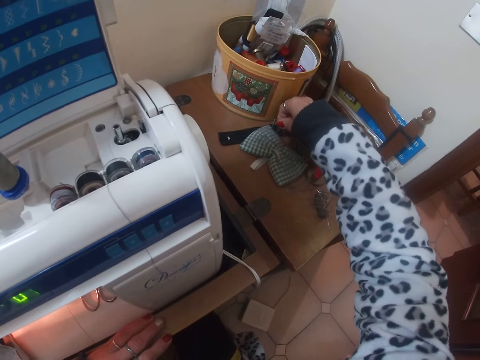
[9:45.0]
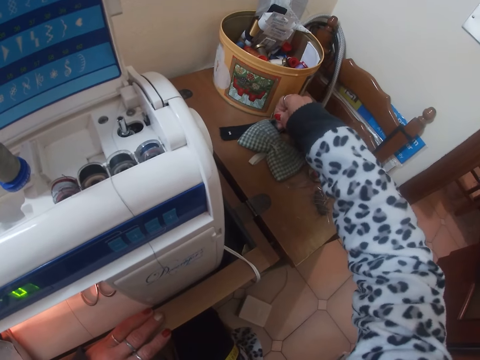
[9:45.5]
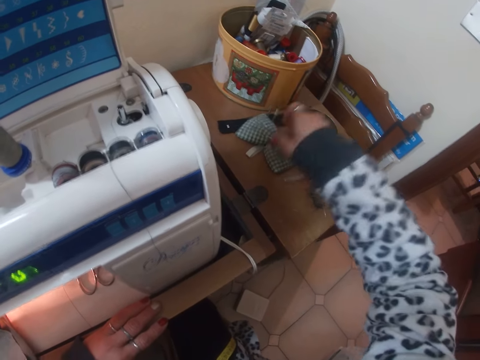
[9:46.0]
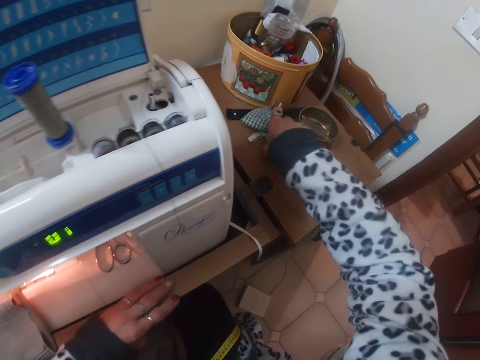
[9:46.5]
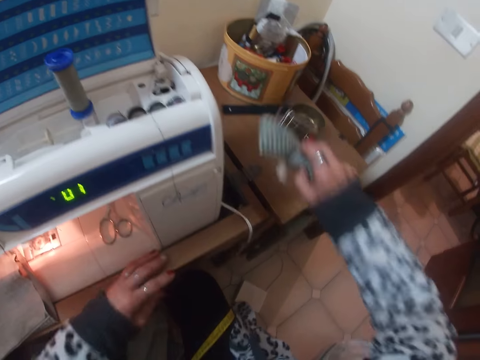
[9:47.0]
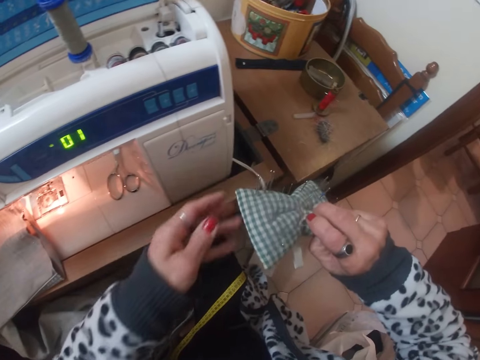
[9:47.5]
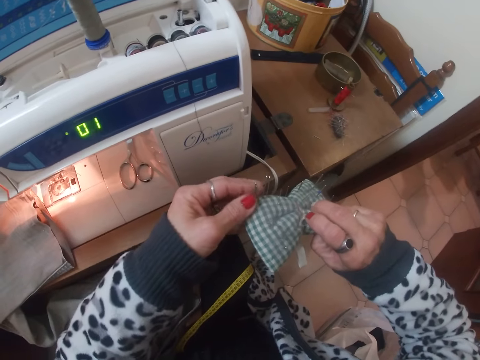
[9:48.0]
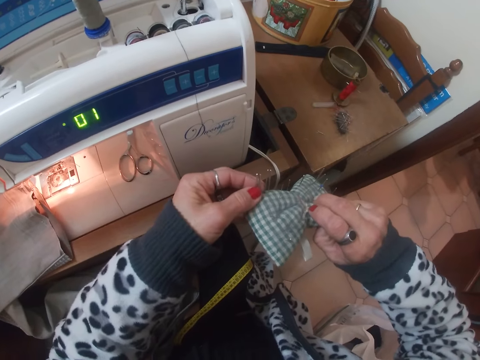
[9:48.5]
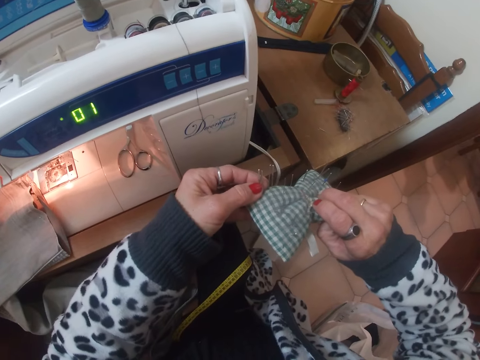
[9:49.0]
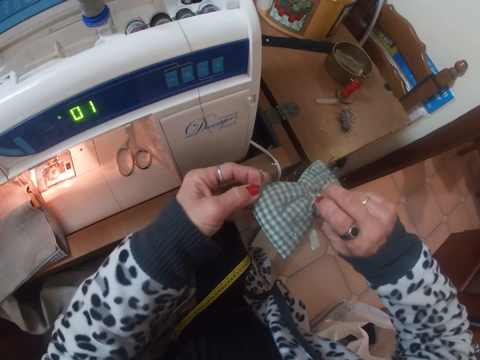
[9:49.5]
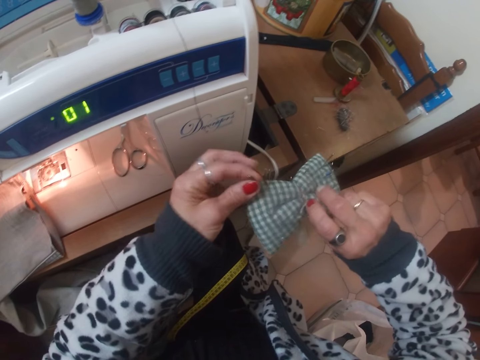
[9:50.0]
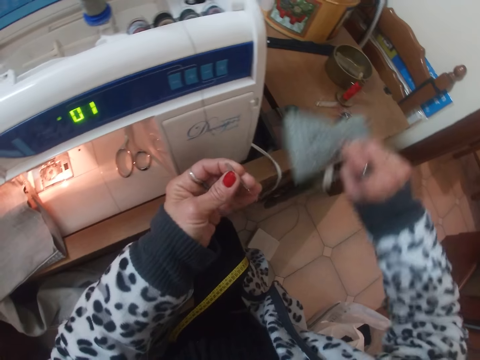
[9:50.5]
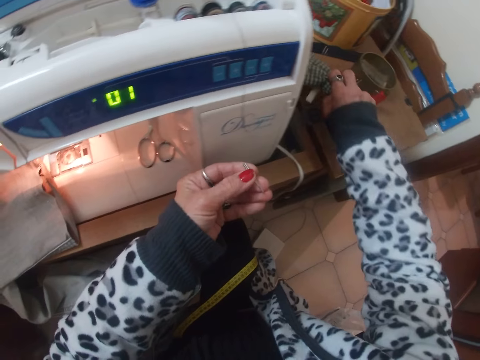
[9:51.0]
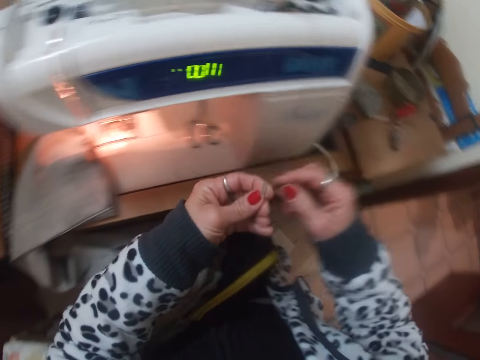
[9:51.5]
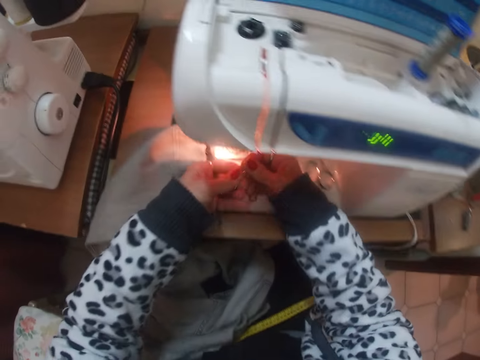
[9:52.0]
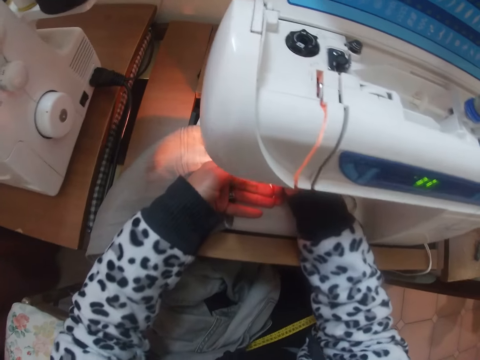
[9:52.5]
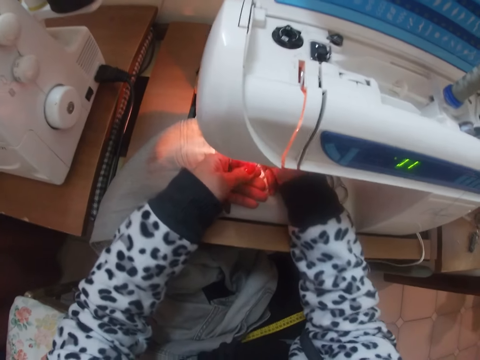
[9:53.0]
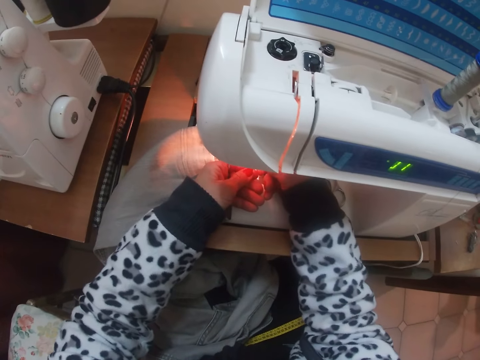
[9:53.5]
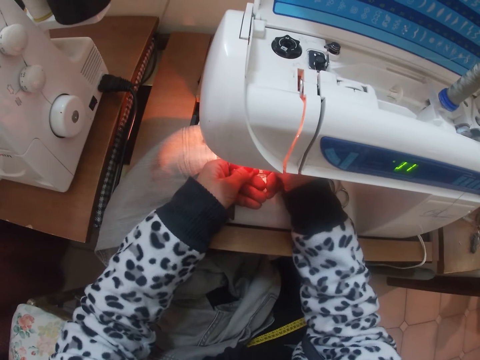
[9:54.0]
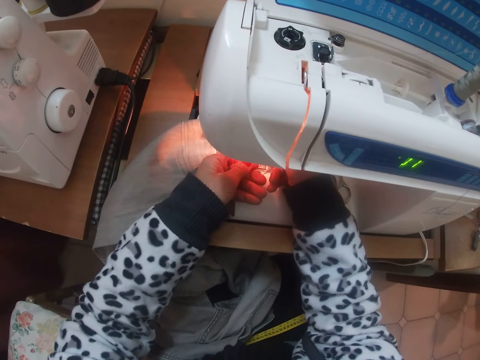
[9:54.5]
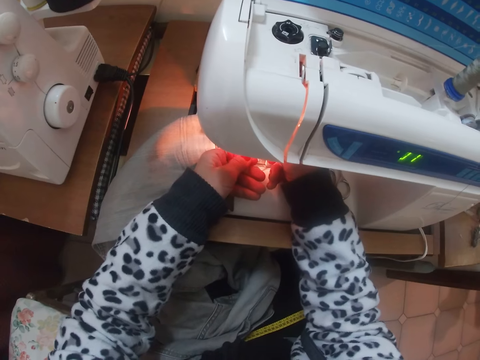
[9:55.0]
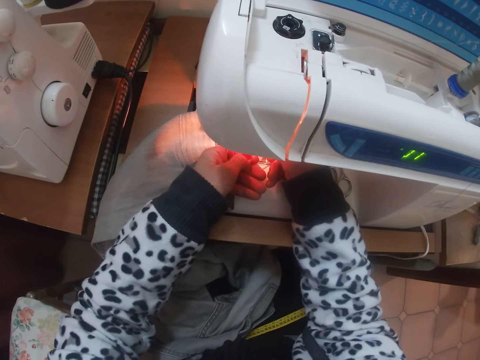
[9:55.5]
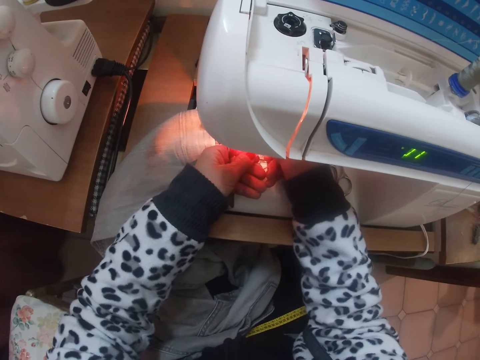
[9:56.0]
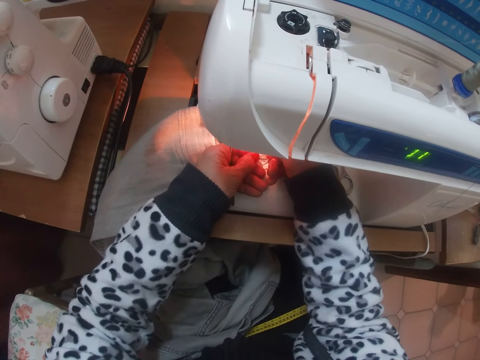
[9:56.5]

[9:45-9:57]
The camera wearer touches a pin. They pick up a bow tie or pin holder from the table. They touch the pin on the pin holder. They remove some needles from the bow tie. They drop the bow tie on the table. They touch the pin on the left hand. They check the needle from the sewing machine light. They remove the pin on a trouser.

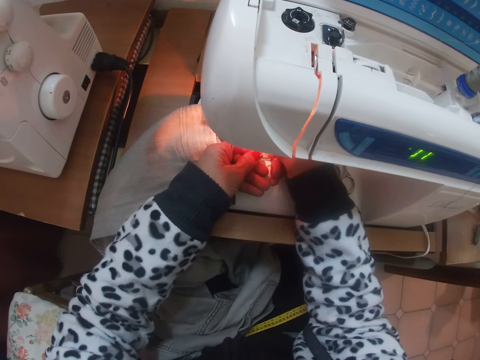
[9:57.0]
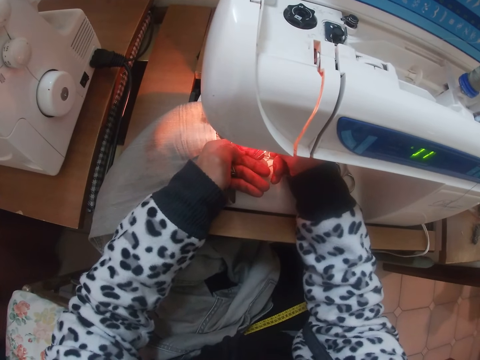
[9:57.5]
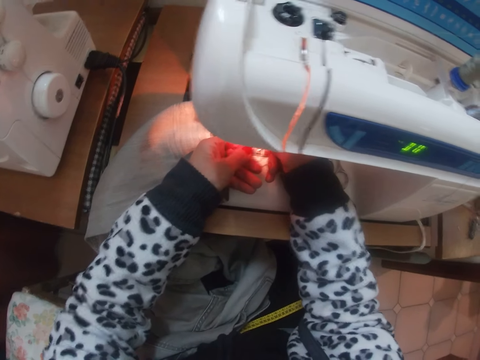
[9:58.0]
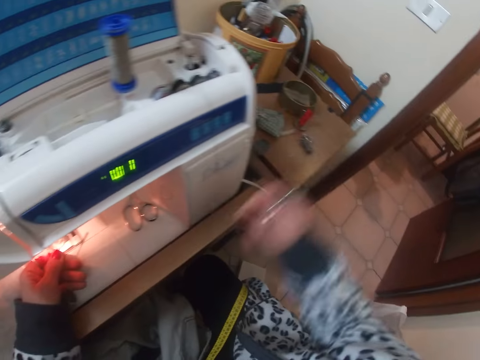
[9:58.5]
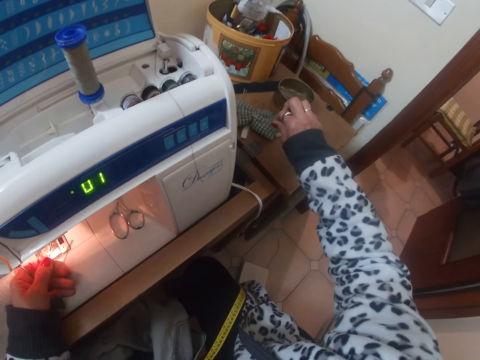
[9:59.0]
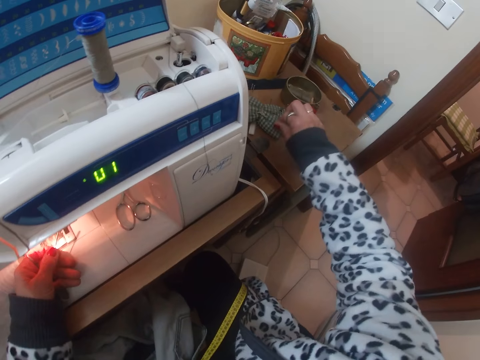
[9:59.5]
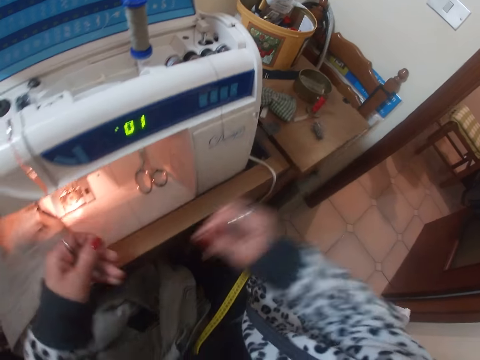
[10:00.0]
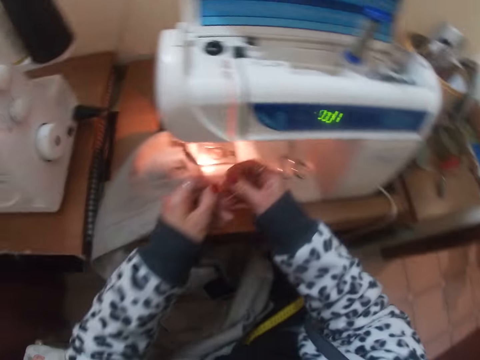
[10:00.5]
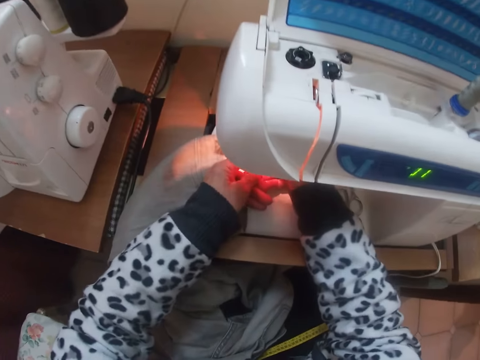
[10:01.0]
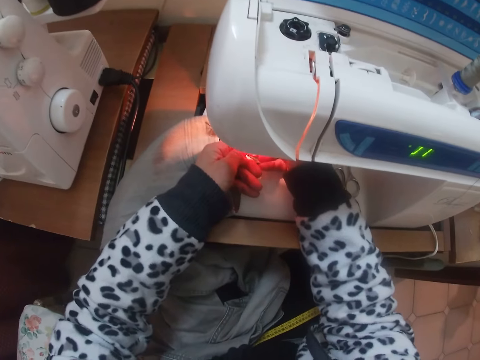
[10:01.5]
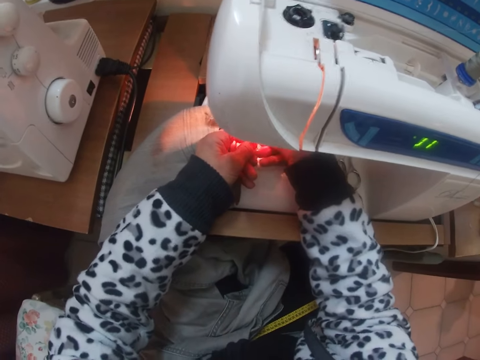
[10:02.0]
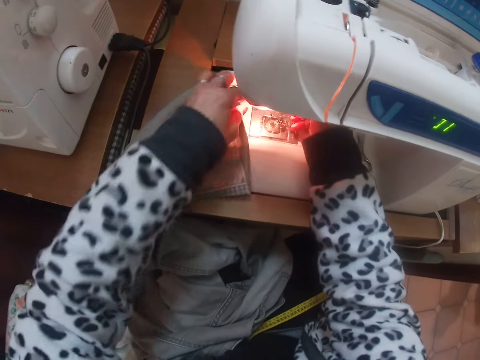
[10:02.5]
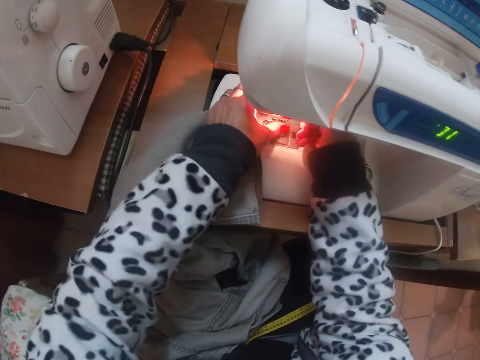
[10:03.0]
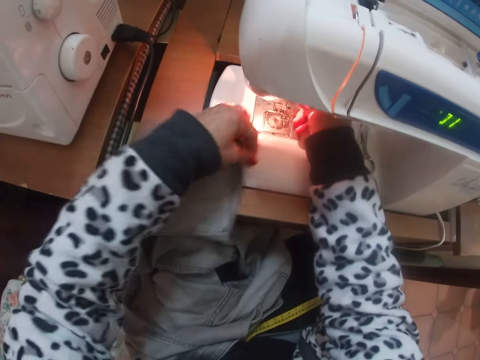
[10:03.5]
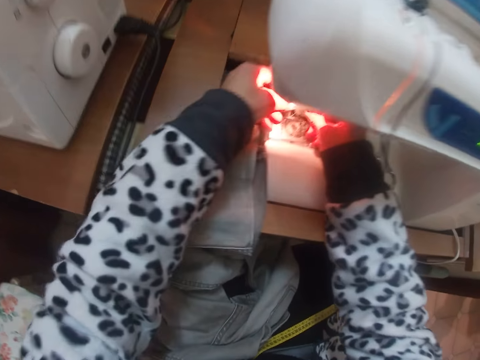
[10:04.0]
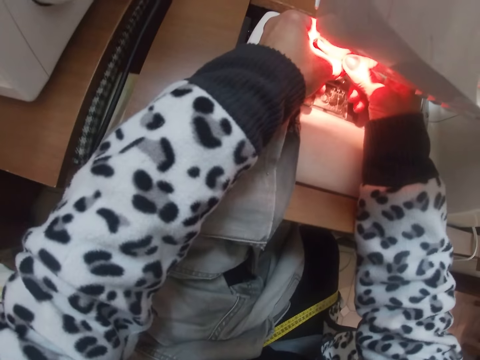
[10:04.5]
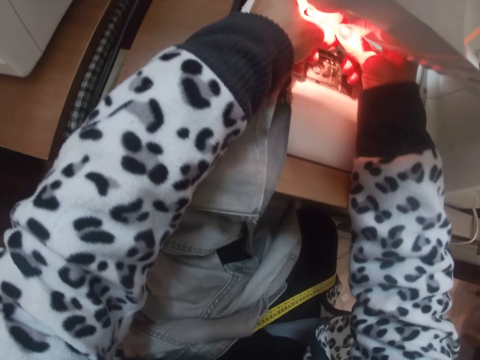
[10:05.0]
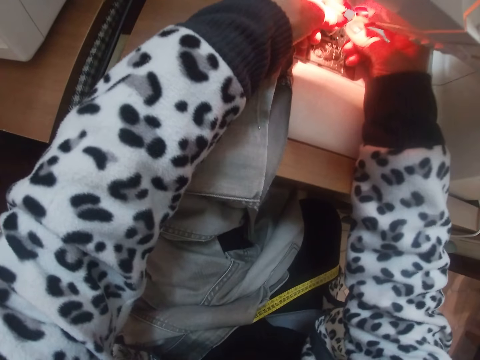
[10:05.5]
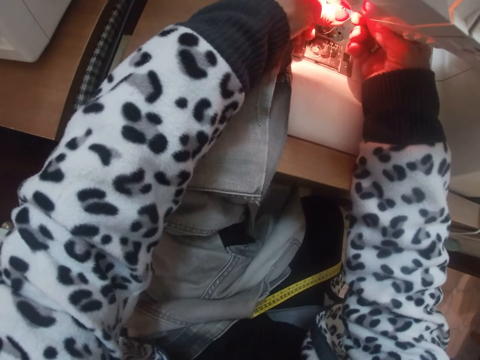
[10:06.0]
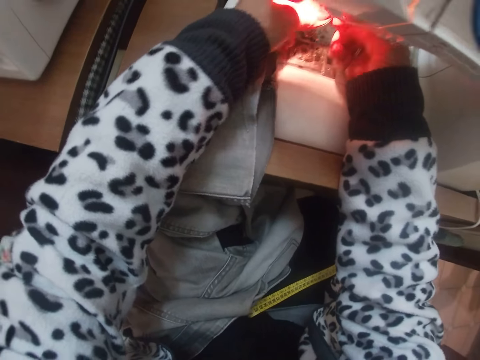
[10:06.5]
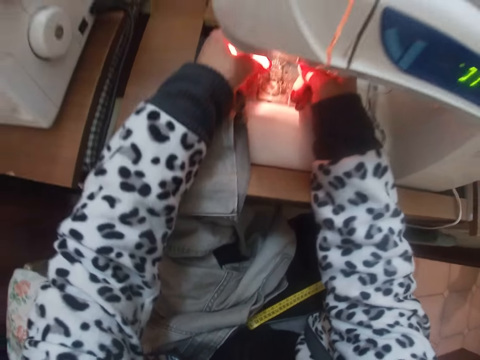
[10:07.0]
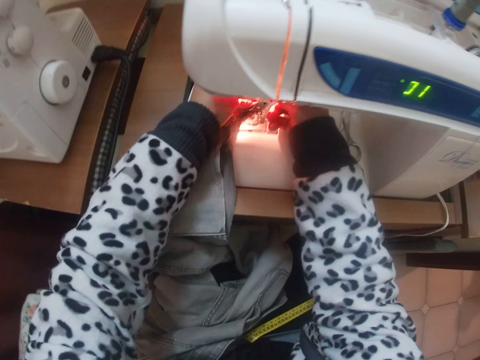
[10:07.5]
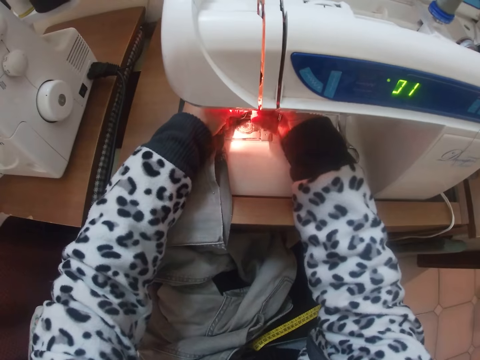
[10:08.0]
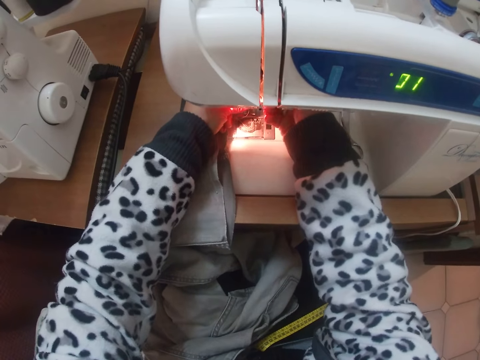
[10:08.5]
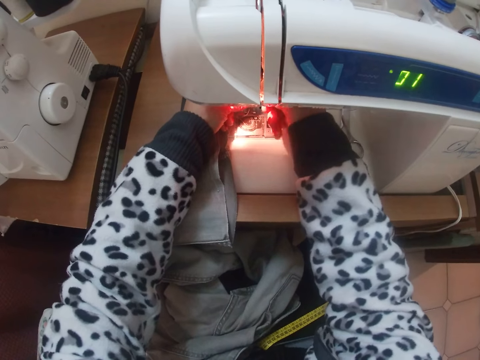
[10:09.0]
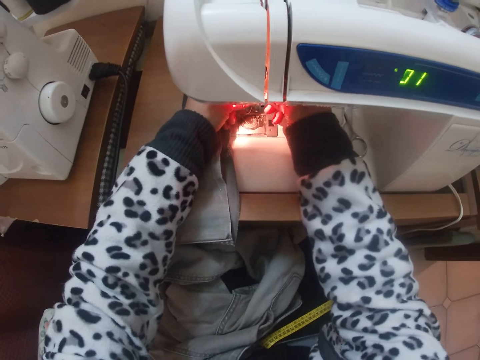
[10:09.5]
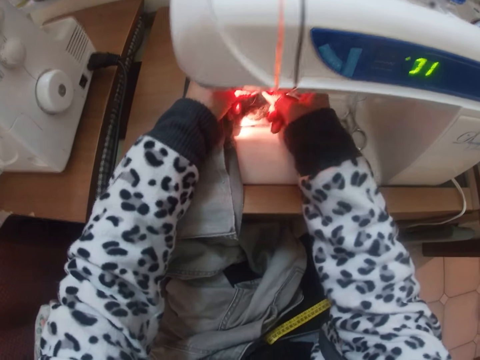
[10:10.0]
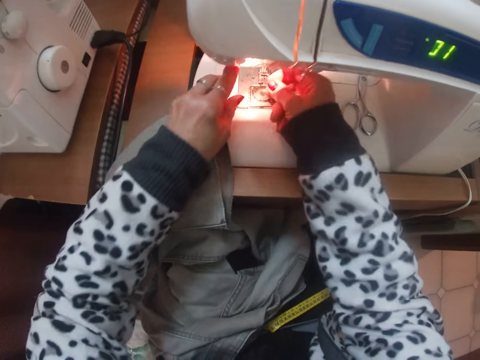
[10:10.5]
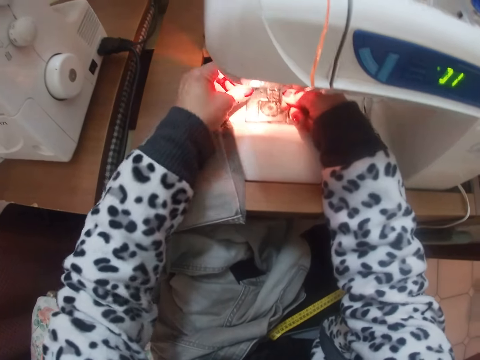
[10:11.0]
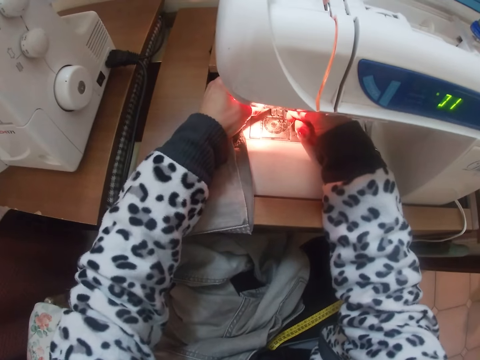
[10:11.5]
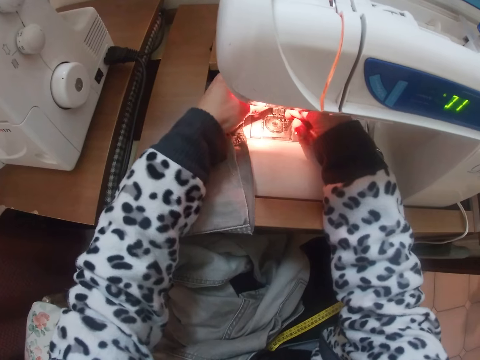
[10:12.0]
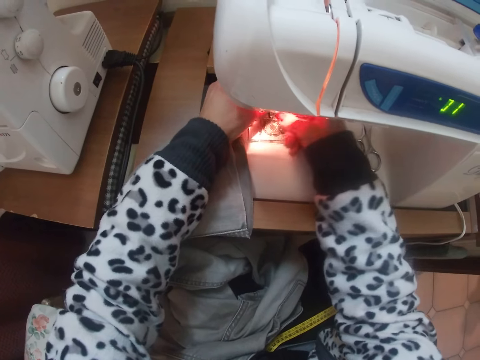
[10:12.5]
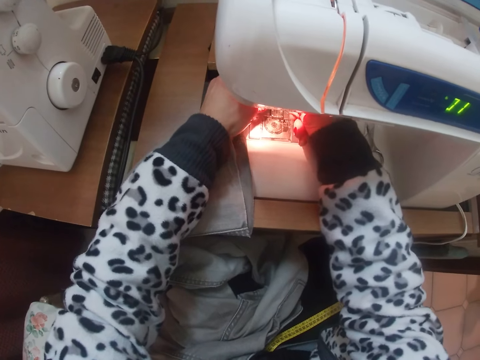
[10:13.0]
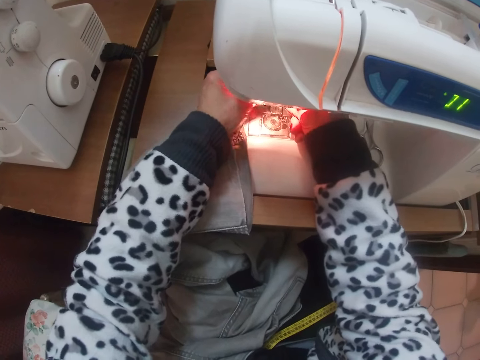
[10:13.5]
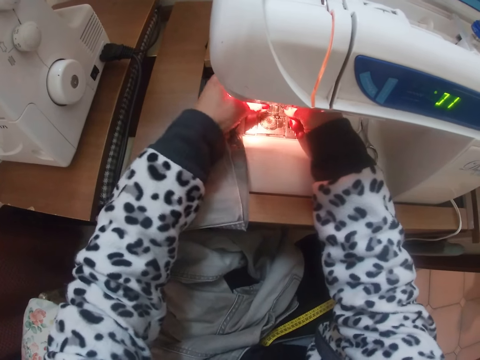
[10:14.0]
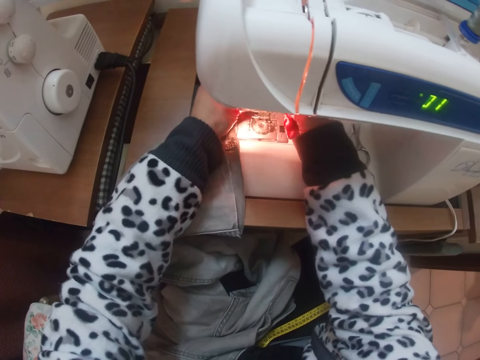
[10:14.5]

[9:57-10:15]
The camera wearer returns a needle or pin back to the bow tie on the table. They take the pin from the left hand. They check the needle from the sewing machine light. They attach a trouser with the pin. They pull a thread on the sewing machine. They insert the thread on the sewing machine needle. They fix the needle into the sewing machine. They adjust the sewing machine needle. They adjust the thread on the sewing machine needle.
